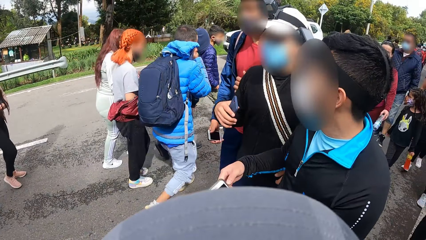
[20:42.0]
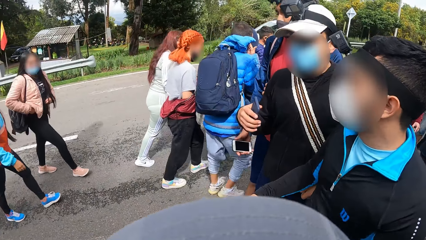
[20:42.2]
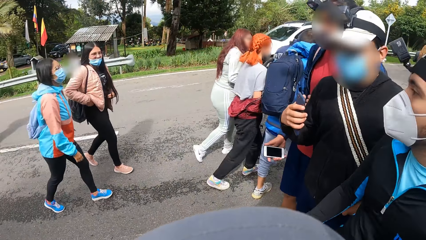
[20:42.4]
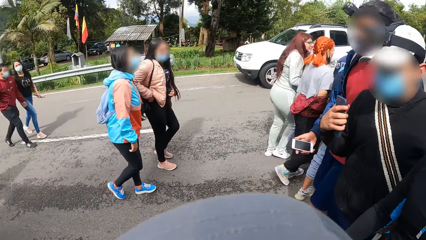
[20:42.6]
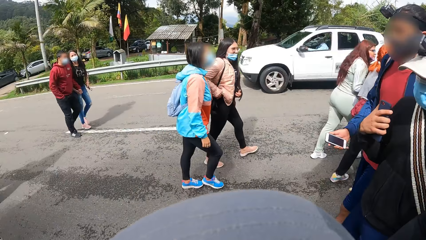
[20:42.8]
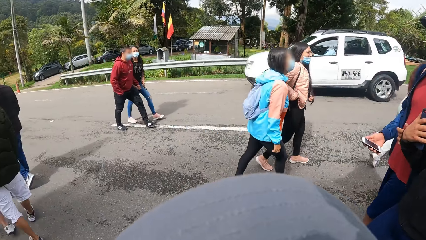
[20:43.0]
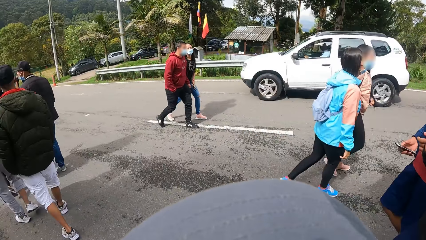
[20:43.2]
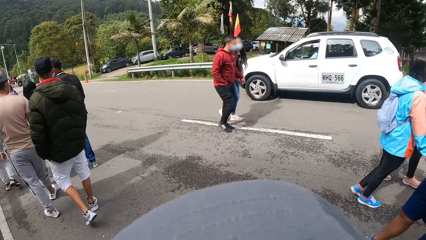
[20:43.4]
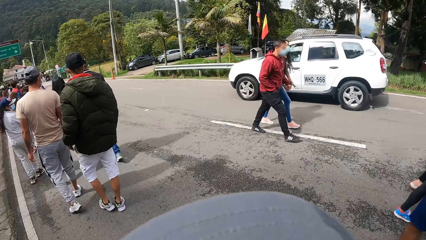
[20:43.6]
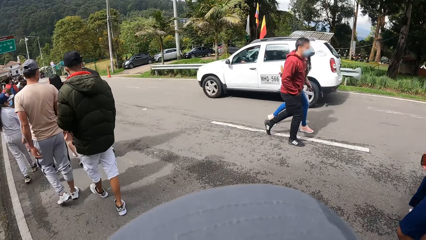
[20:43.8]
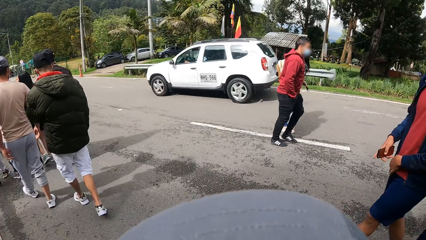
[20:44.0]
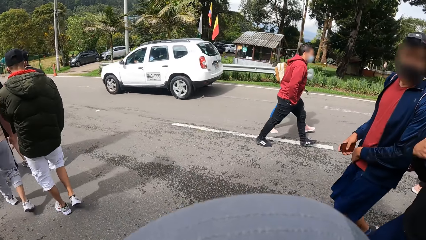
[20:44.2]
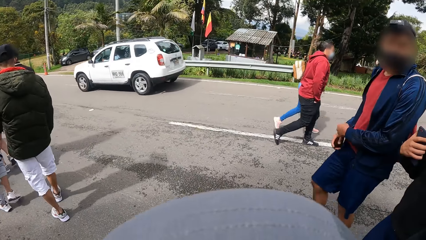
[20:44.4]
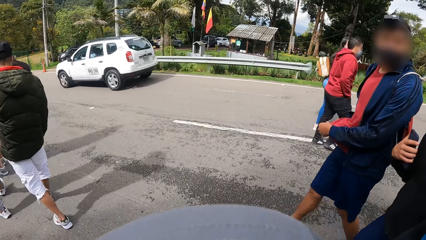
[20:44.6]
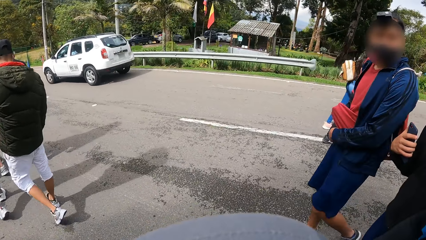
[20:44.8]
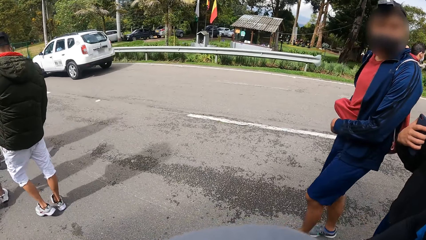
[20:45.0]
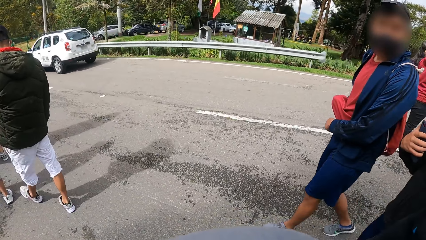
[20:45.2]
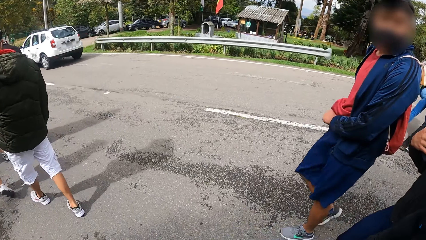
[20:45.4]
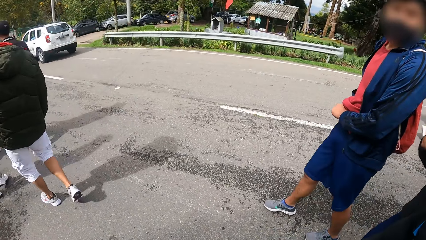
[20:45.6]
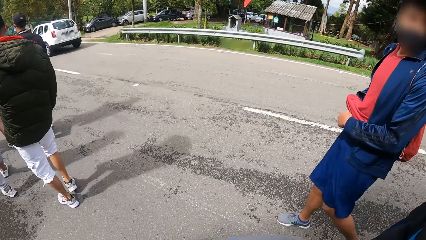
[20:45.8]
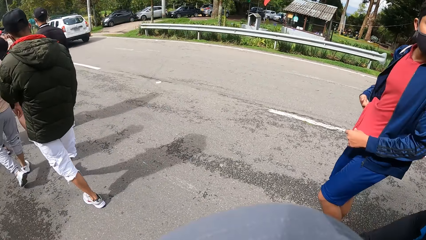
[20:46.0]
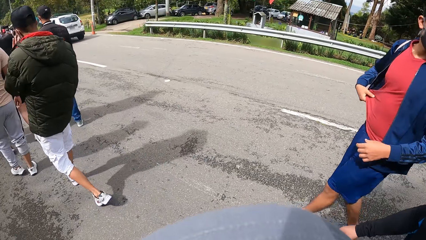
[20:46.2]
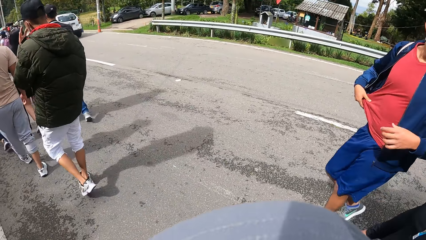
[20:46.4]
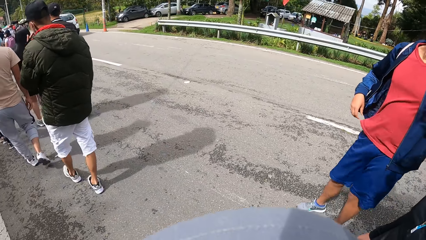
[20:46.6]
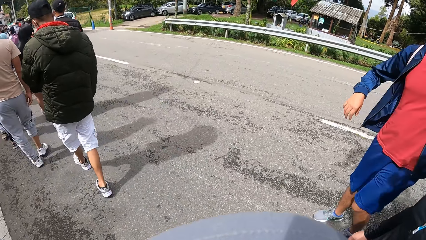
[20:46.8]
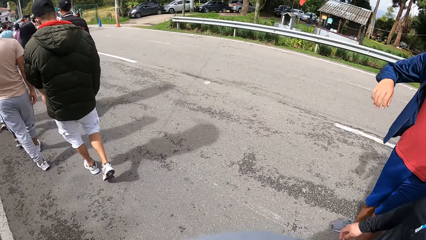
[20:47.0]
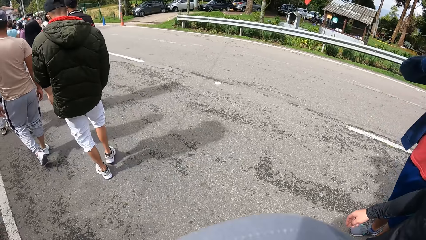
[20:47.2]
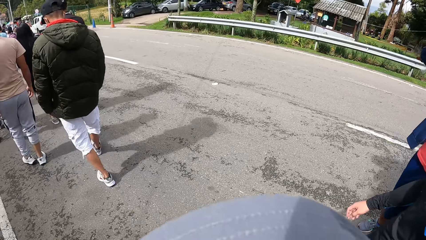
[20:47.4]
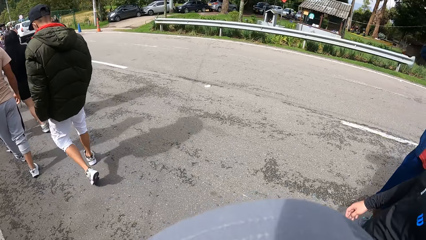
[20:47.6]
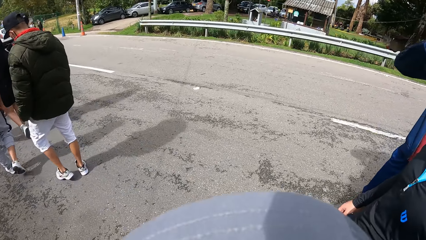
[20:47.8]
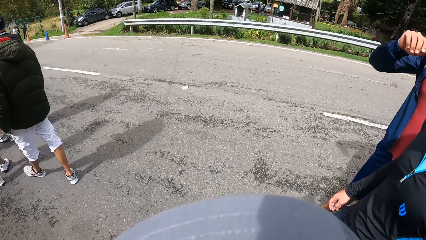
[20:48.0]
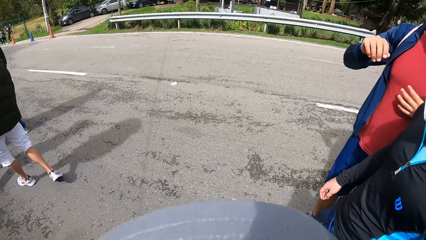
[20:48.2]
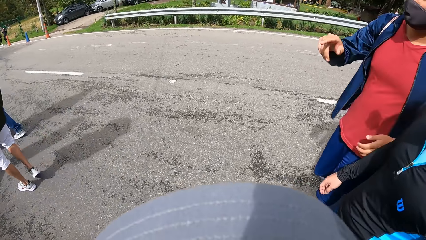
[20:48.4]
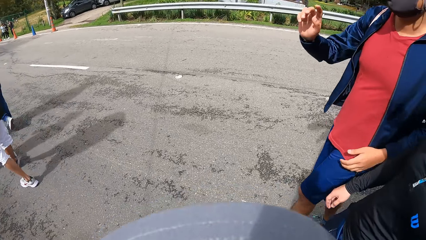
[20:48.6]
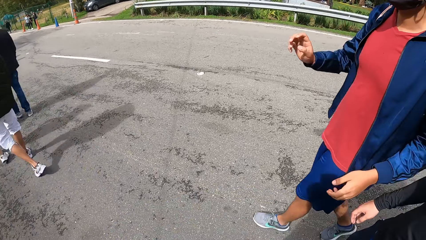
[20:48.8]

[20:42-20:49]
The camera wearer looks at the moving car on the road.

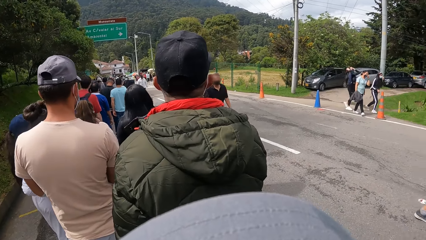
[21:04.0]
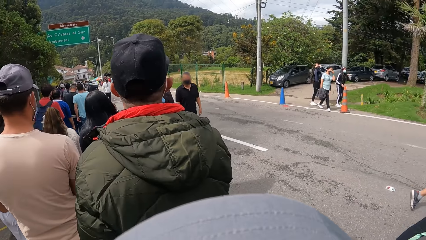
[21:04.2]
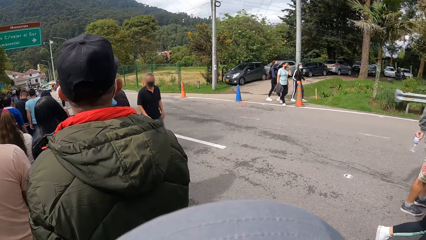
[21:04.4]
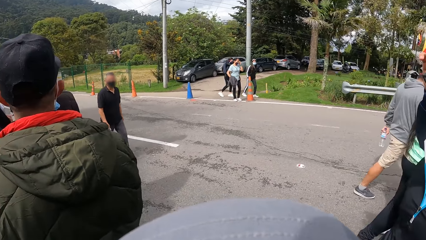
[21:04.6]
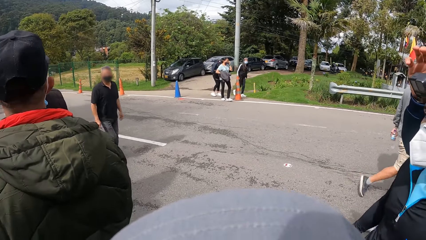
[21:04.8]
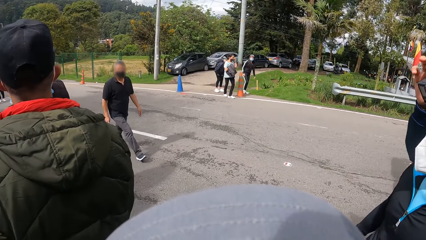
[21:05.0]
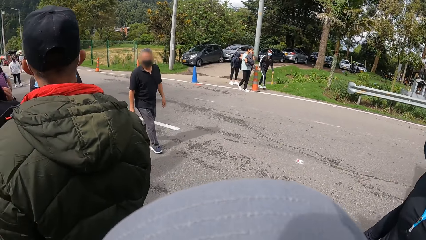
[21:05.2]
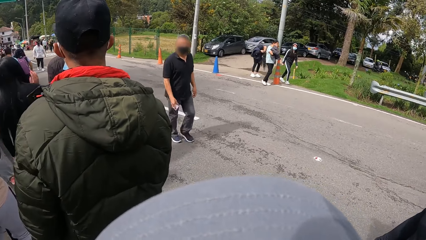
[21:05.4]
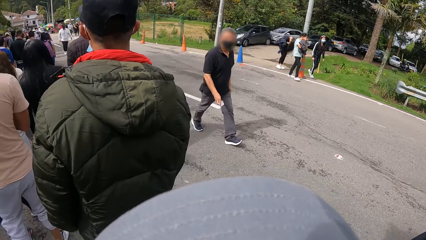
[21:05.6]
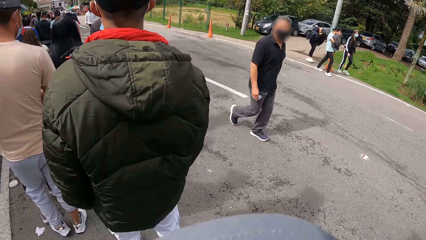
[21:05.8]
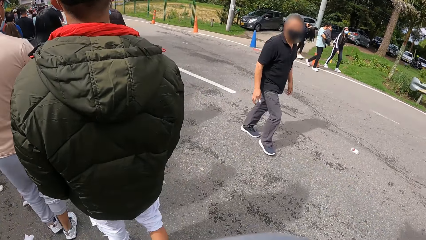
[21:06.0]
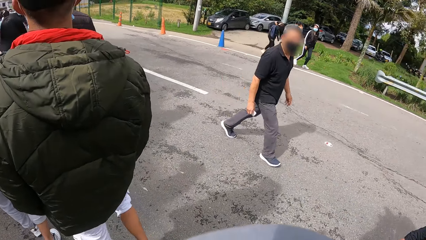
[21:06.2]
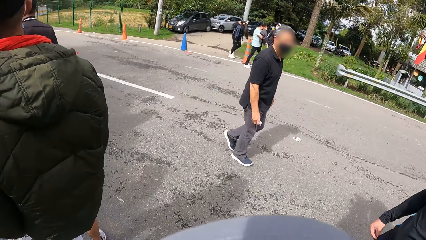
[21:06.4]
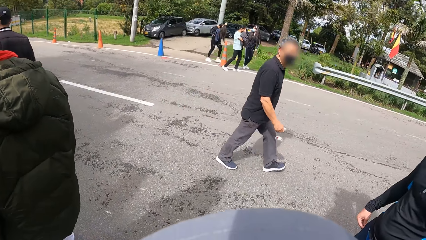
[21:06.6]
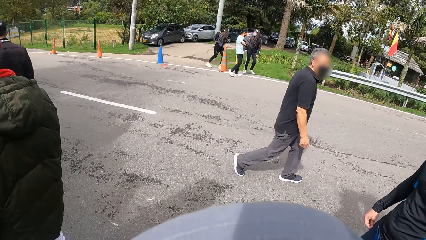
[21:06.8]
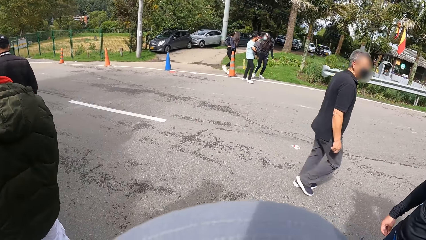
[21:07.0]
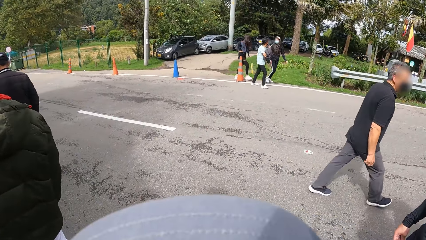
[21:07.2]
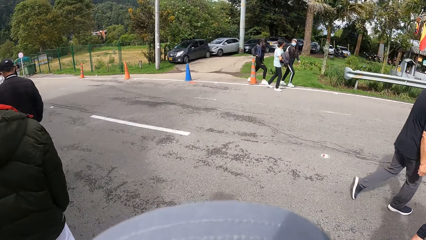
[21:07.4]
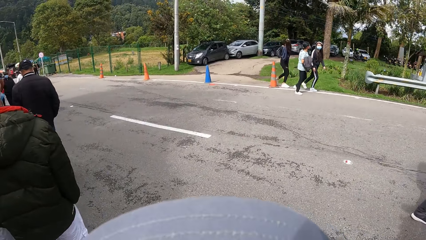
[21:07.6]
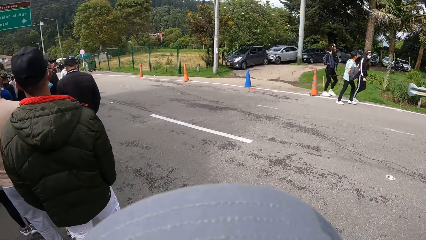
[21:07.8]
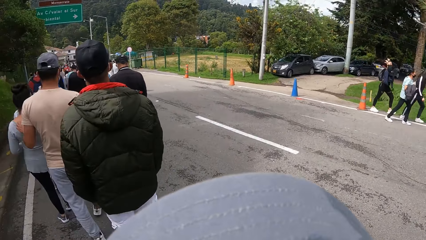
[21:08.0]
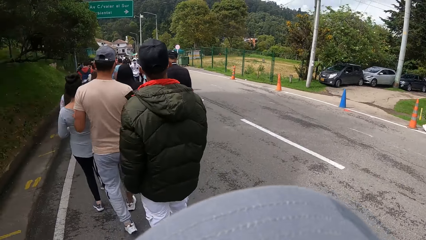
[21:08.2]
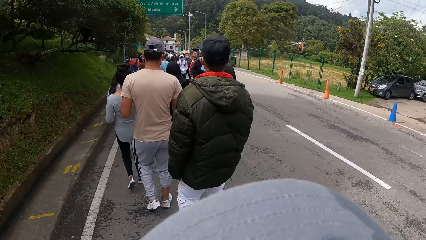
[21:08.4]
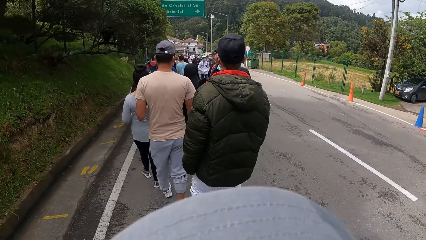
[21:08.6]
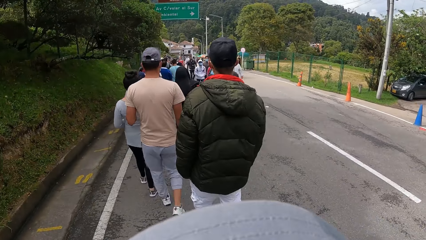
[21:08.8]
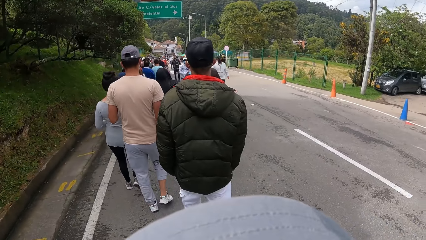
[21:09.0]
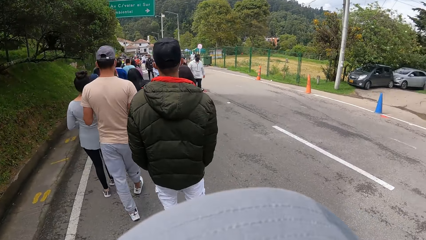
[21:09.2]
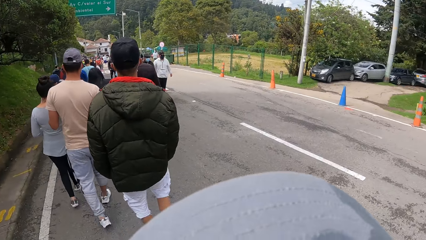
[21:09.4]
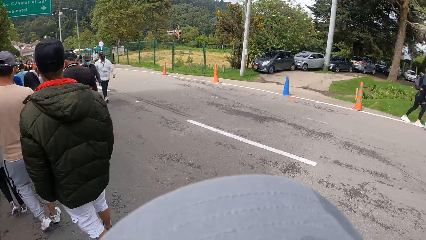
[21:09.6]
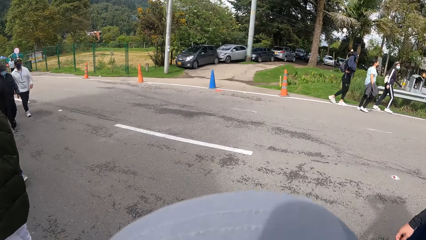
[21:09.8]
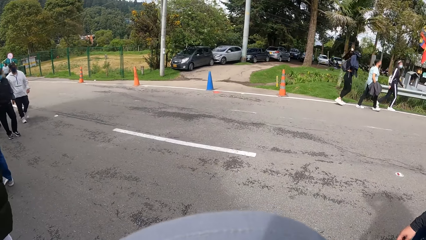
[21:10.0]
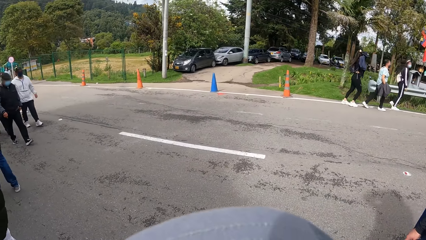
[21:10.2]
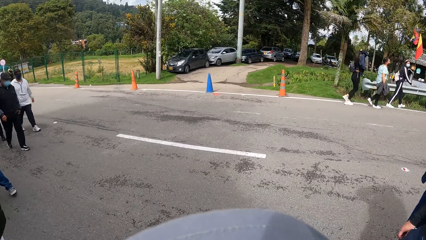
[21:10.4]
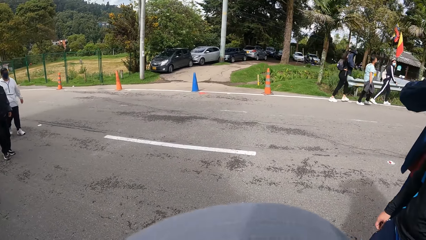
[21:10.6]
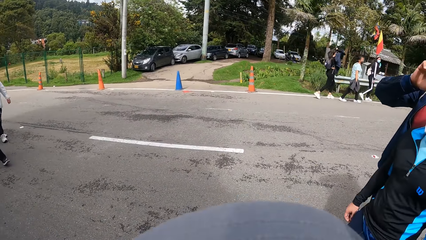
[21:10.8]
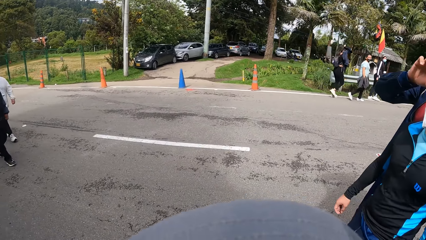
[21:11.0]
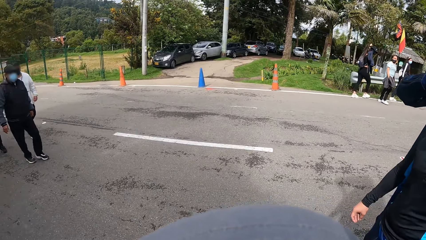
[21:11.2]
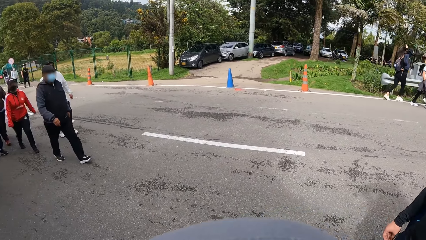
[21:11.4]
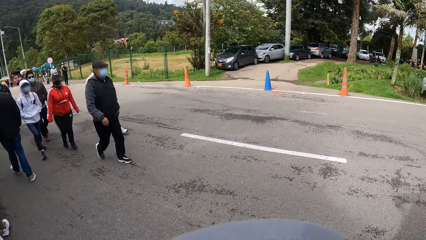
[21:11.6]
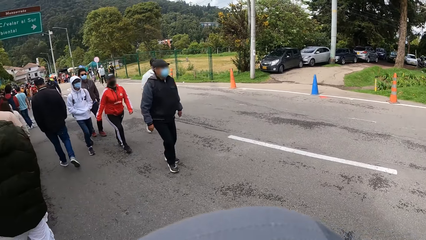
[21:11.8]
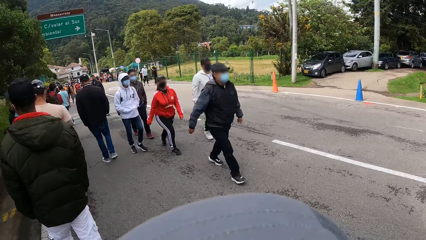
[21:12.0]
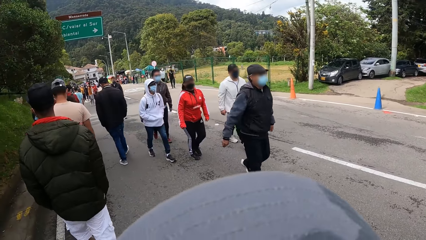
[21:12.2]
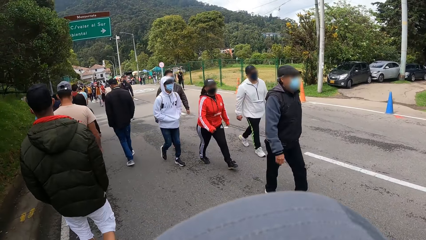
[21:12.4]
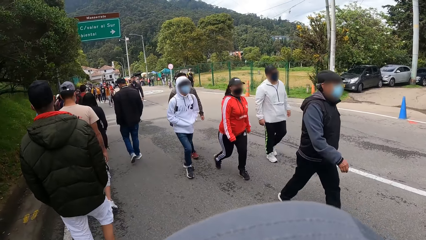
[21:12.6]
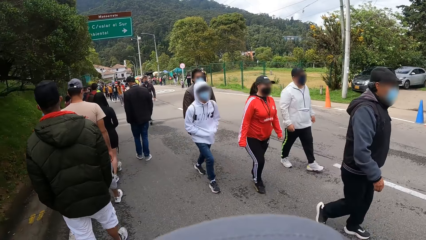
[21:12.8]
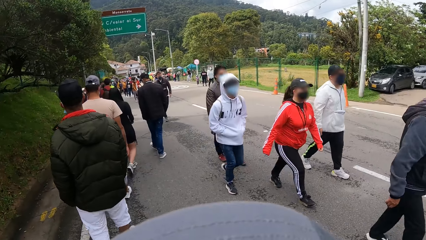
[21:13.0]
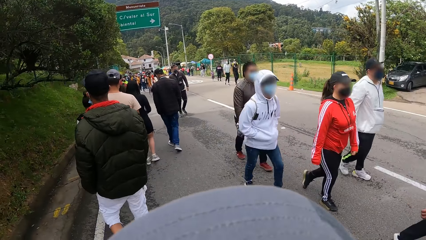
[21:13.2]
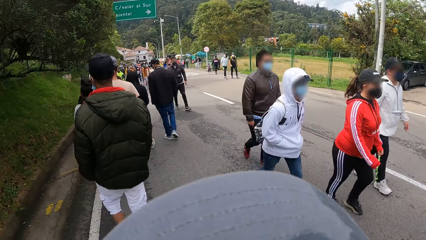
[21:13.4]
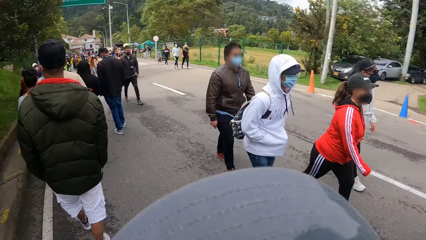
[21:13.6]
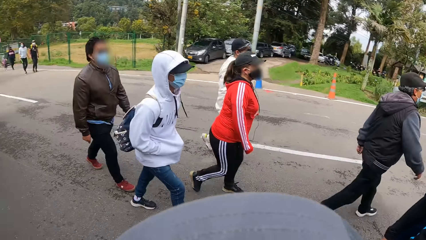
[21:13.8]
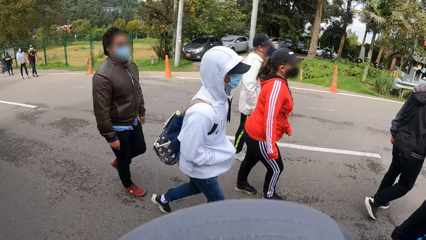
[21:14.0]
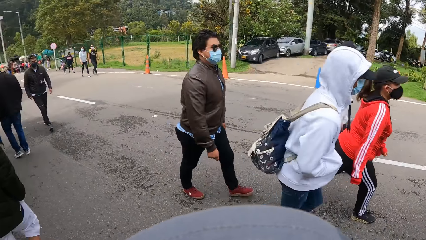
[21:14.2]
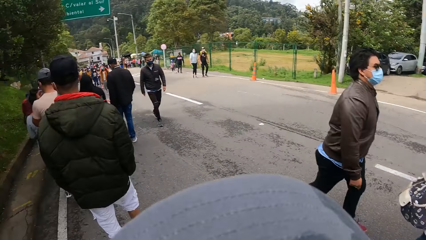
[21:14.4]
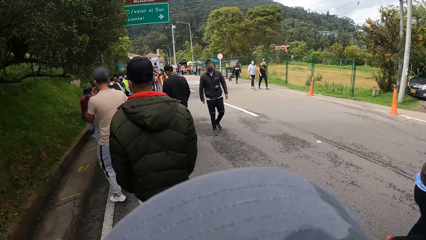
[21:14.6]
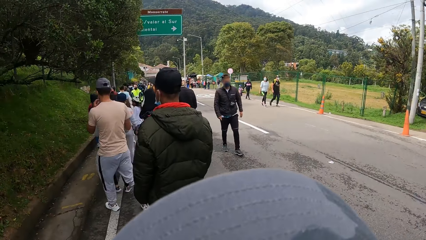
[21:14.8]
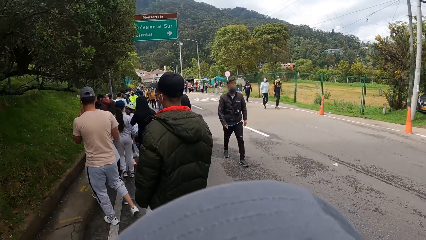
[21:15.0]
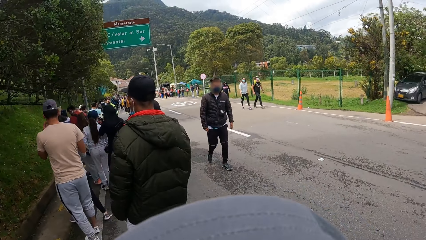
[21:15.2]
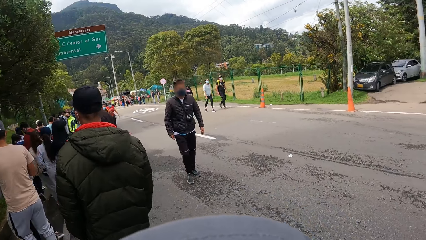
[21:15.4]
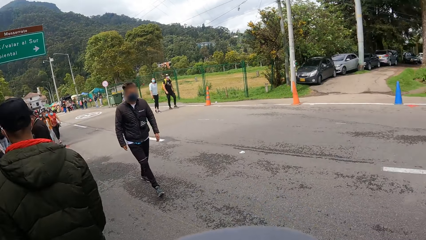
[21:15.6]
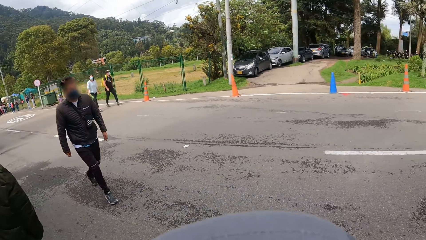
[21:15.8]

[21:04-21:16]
The camera wearer looks at the road. They walk along the road.
